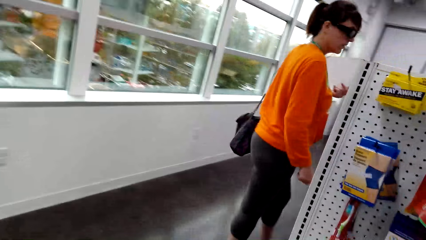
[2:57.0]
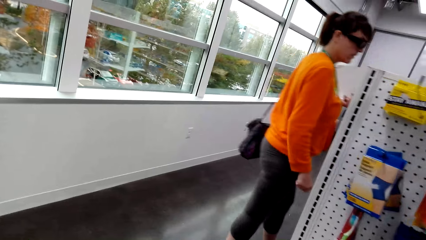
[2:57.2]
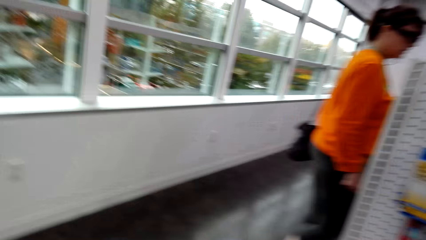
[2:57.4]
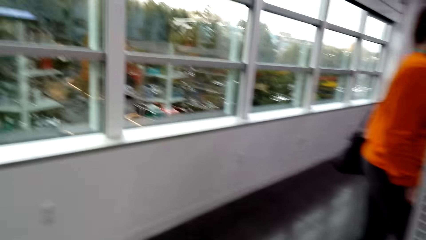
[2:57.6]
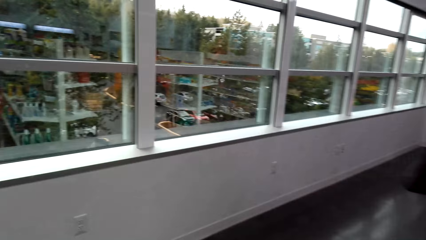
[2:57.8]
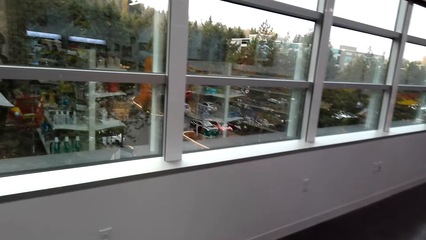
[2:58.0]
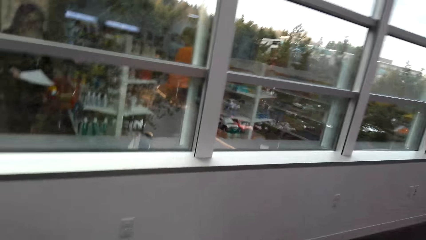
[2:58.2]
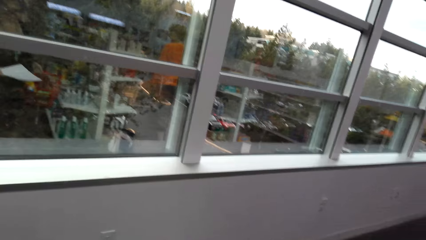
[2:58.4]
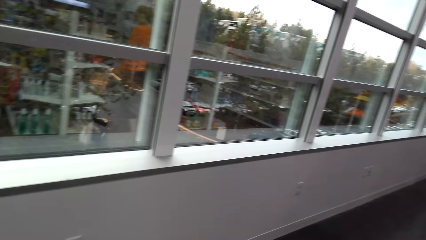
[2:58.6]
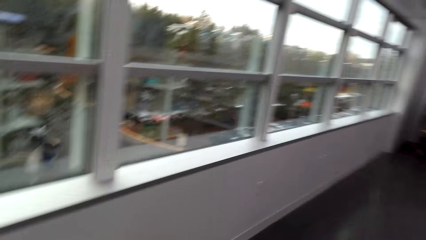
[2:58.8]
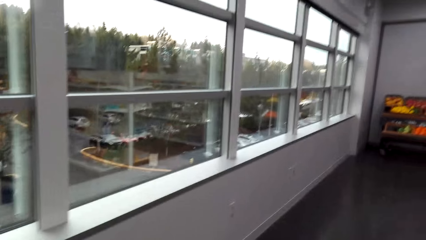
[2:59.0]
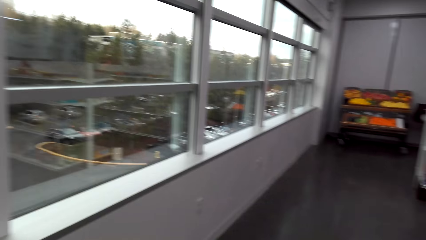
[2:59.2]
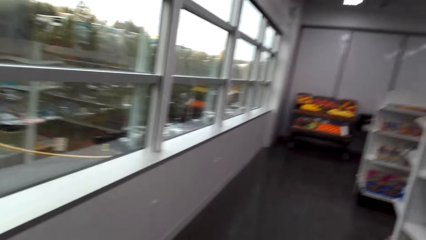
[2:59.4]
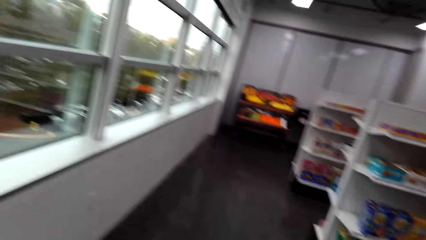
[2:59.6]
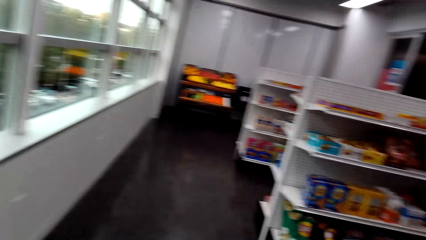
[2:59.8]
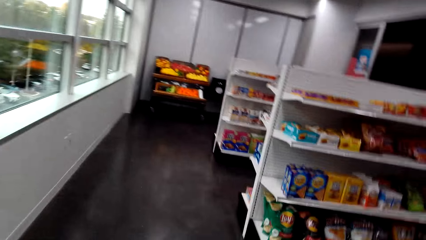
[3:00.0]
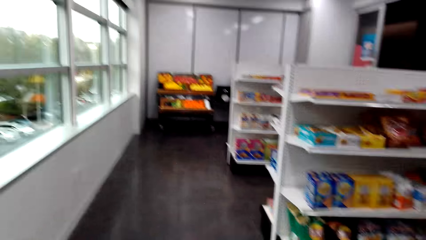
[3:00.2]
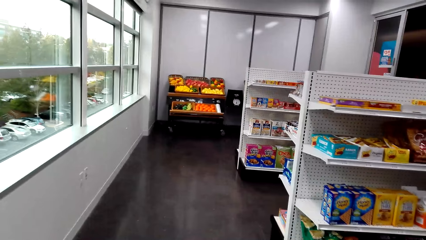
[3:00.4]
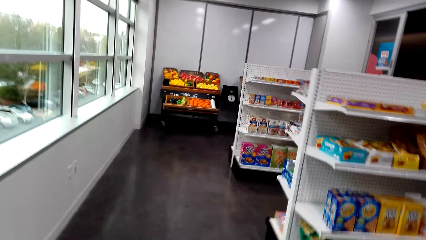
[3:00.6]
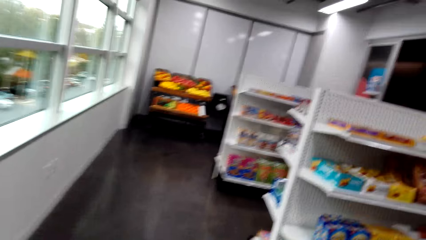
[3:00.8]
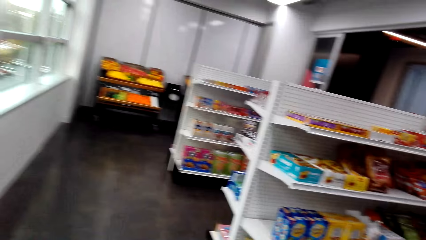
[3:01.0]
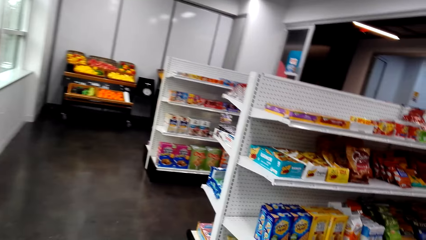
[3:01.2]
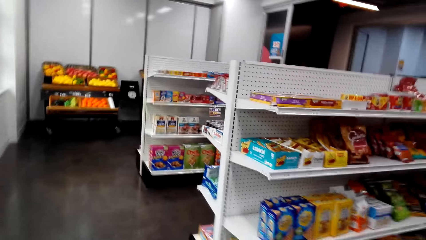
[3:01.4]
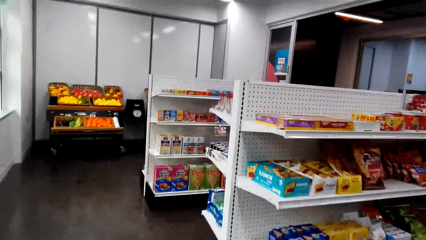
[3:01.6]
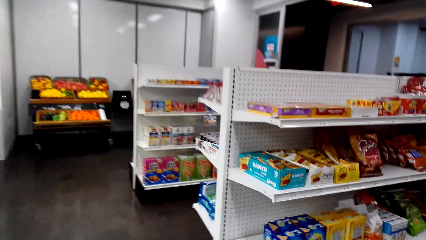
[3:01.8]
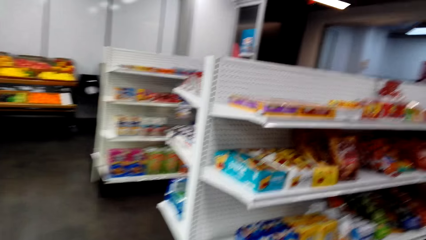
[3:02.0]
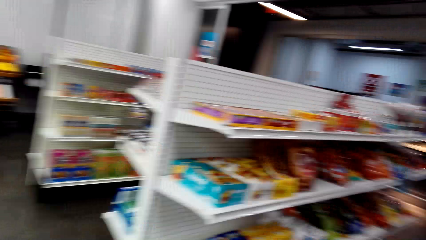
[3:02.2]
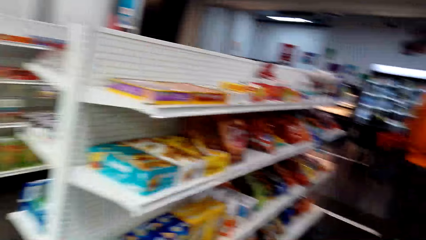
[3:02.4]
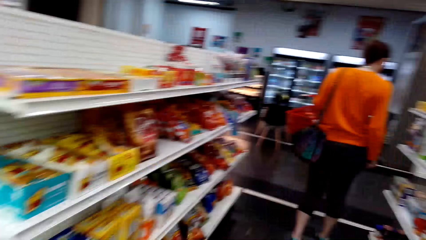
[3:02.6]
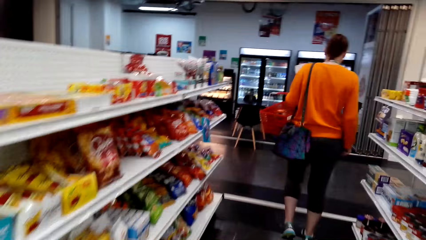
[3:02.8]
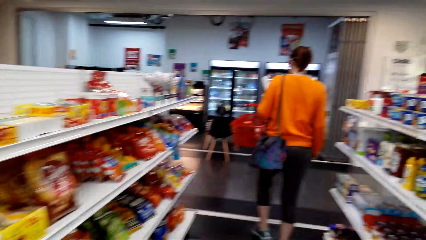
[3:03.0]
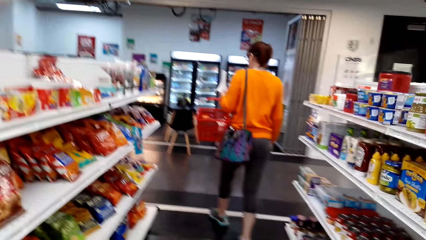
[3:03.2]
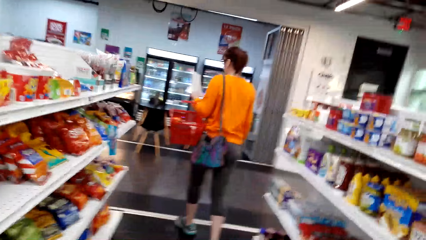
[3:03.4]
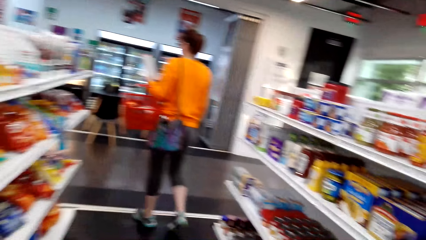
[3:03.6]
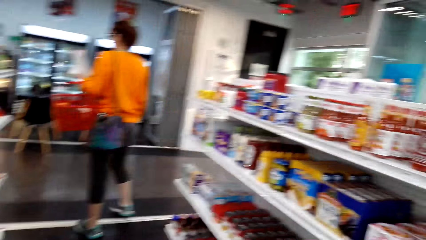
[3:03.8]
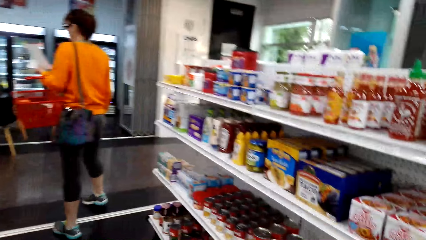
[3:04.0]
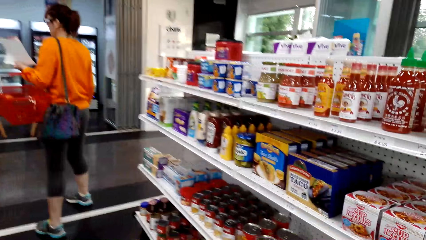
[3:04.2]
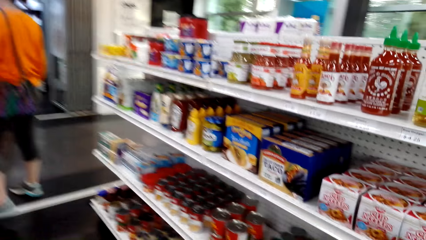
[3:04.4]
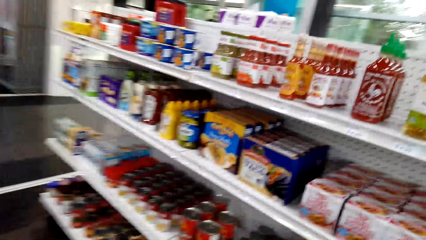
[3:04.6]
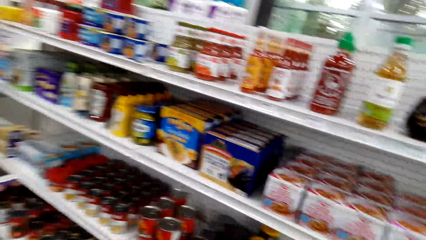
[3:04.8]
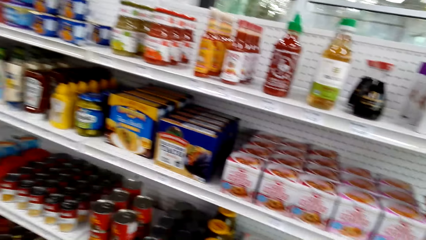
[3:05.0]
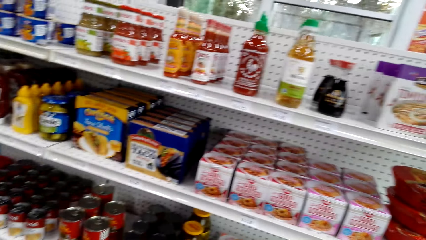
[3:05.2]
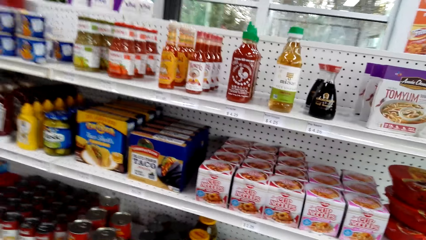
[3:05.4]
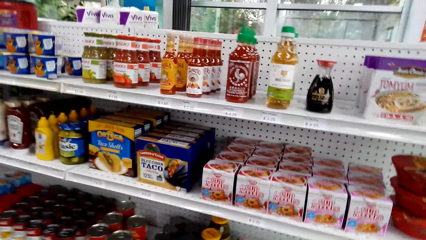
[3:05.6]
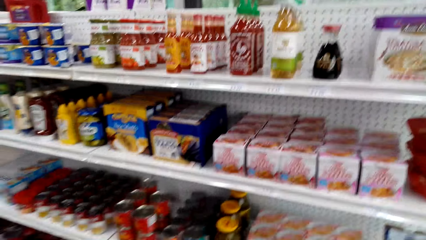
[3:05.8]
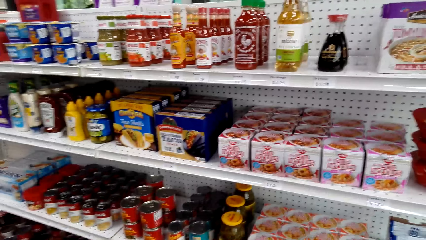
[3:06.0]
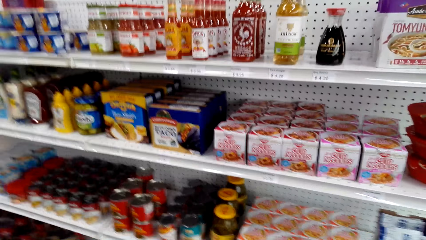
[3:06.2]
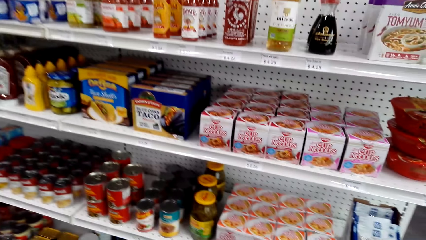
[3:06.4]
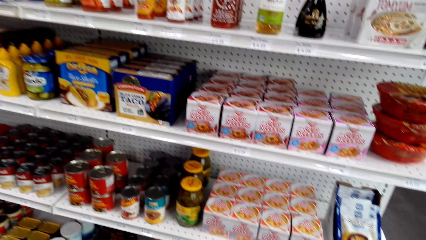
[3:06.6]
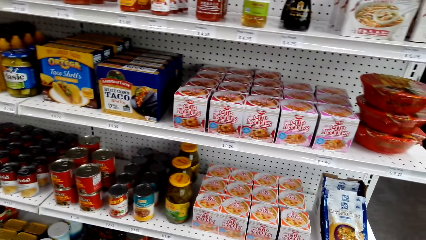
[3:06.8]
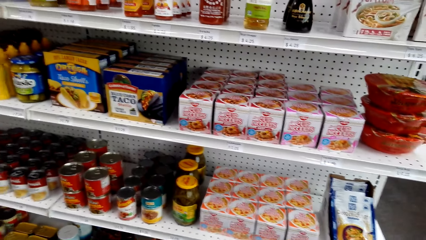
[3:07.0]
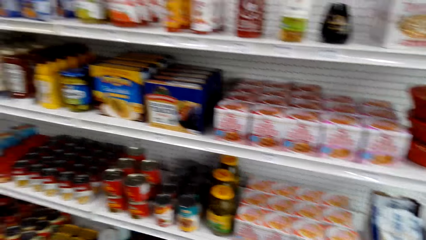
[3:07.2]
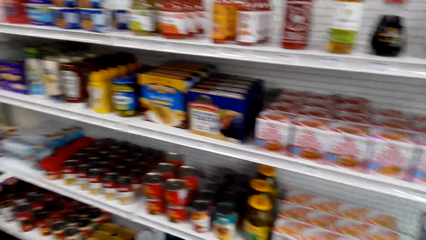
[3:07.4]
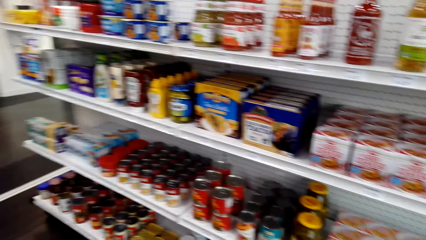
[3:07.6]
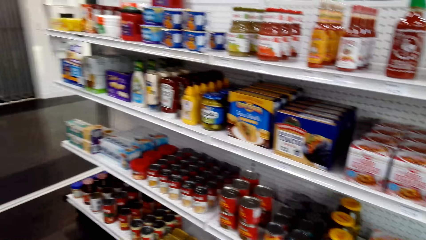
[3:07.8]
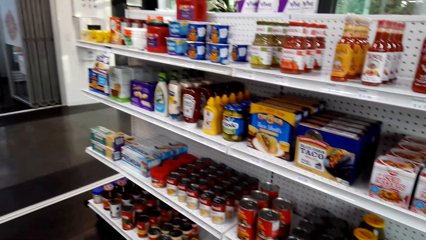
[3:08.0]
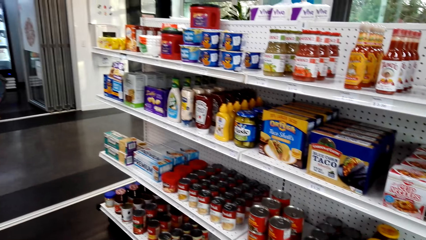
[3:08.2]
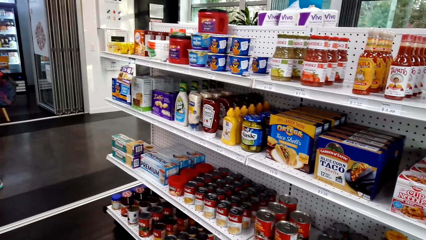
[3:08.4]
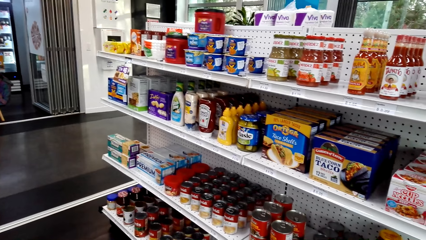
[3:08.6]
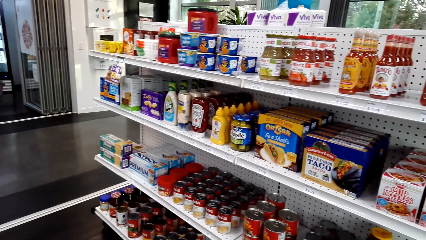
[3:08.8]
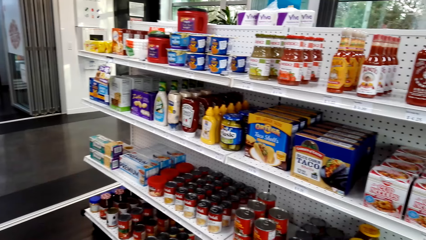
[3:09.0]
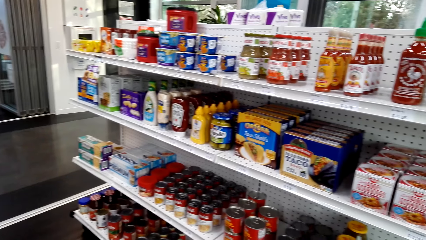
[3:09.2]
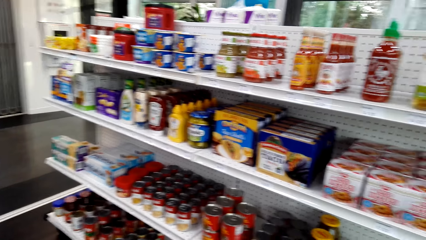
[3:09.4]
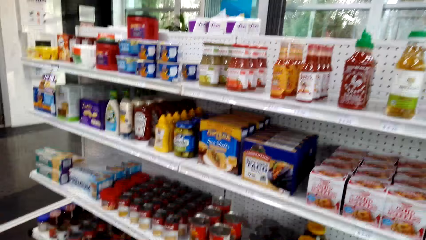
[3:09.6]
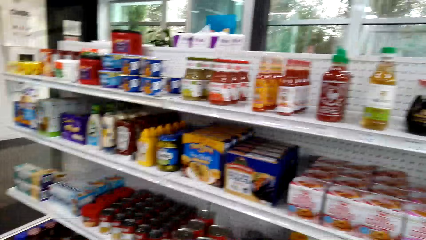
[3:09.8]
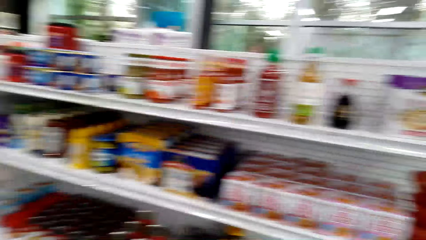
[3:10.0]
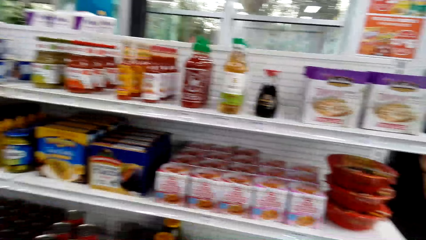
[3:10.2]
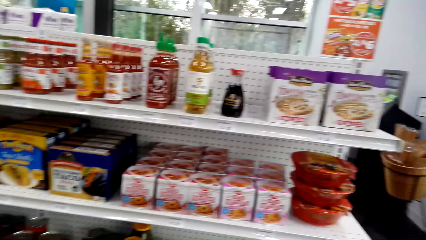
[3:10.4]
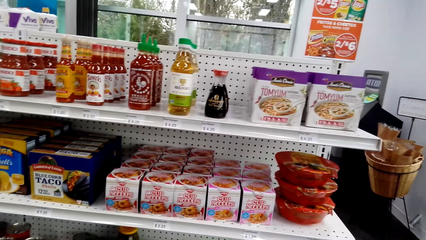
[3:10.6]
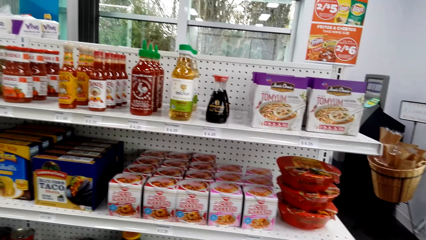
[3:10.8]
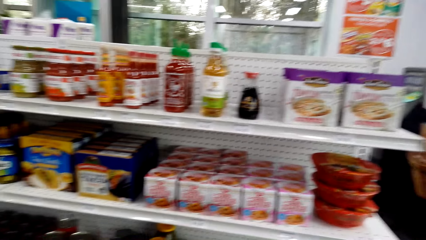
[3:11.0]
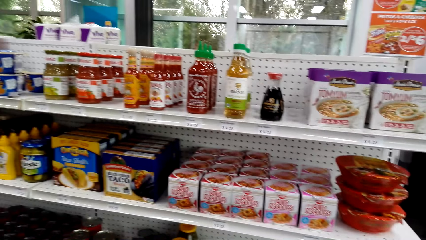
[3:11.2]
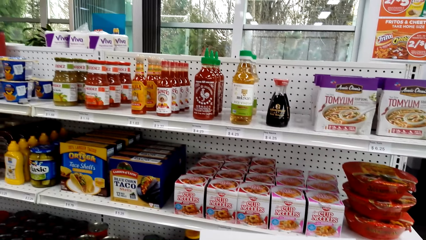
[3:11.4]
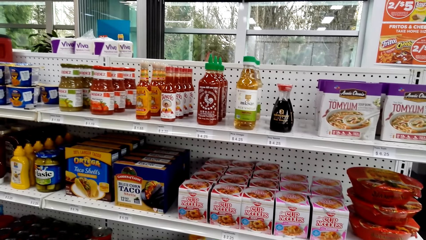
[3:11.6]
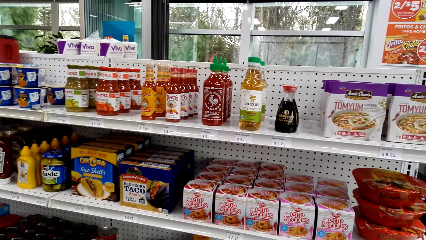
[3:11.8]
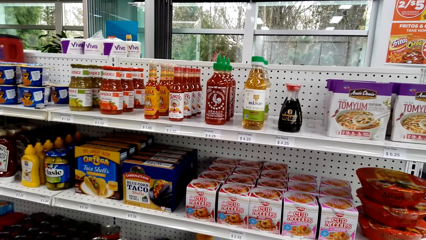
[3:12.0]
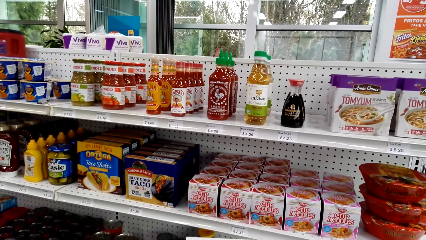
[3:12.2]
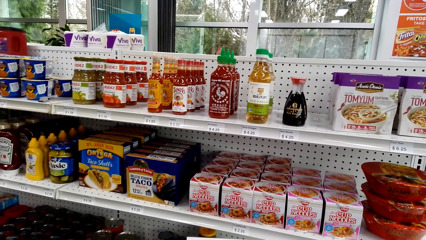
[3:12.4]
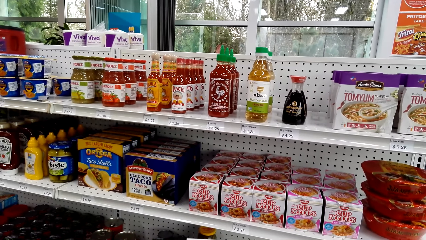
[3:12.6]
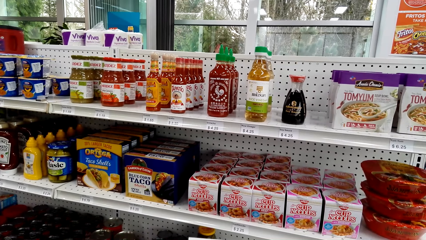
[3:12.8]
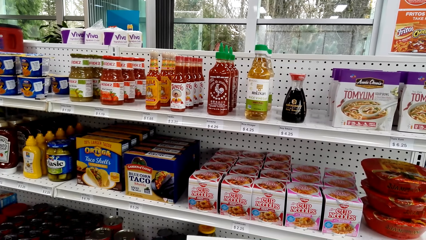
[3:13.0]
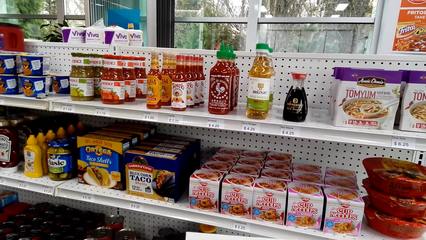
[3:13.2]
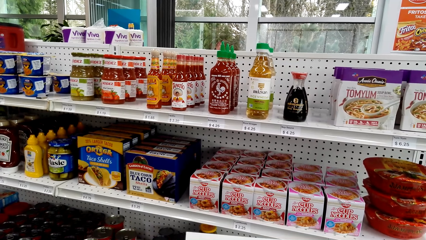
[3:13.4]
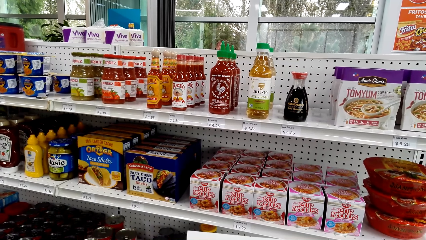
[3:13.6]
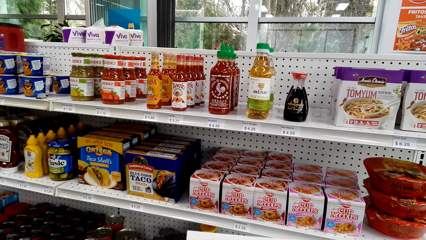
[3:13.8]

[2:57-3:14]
A woman walks around the supermarket. The camera wearer looks around the supermarket. The camera wearer and the woman look around the supermarket. The camera wearer stops at a shelf. They check the sheet of paper.
